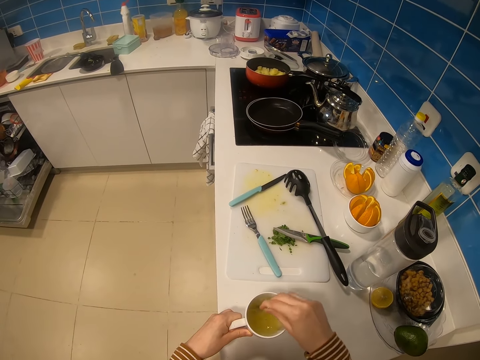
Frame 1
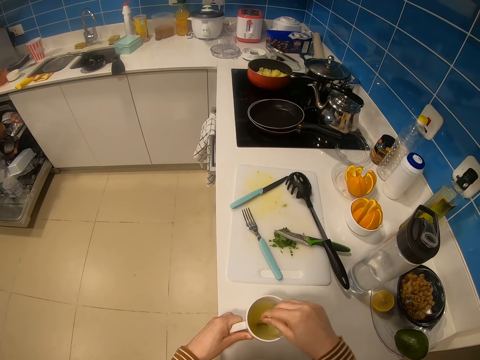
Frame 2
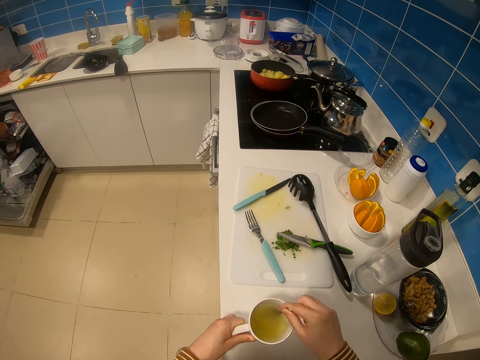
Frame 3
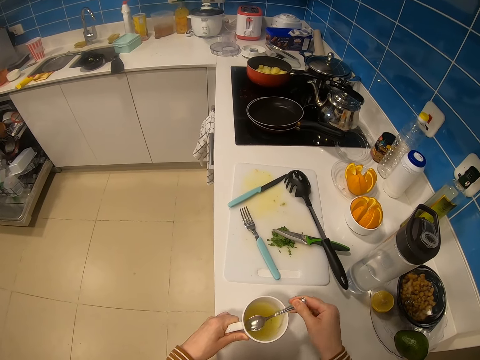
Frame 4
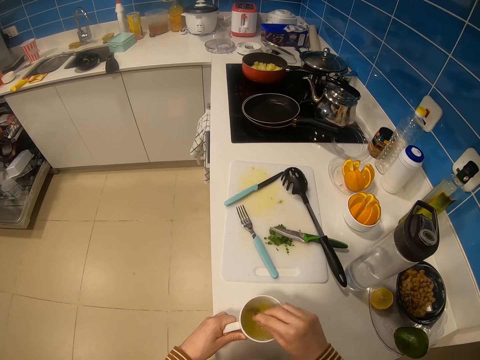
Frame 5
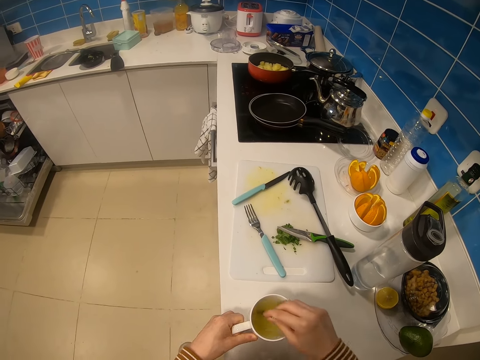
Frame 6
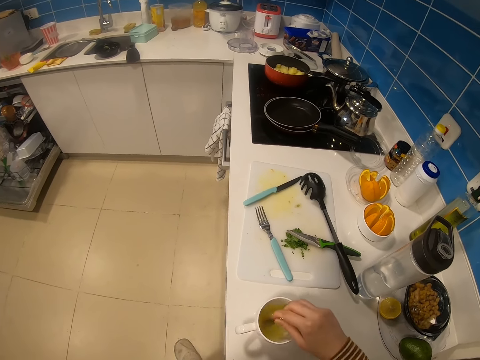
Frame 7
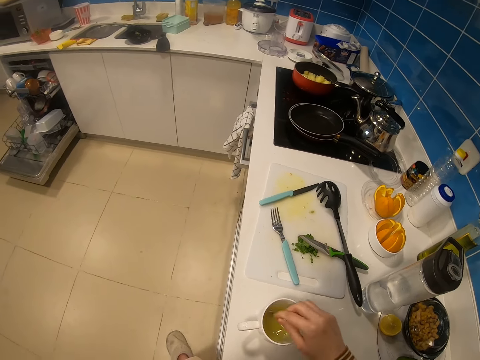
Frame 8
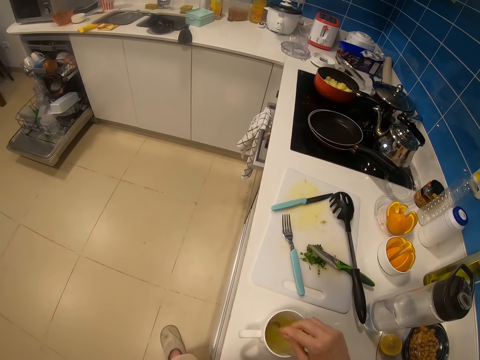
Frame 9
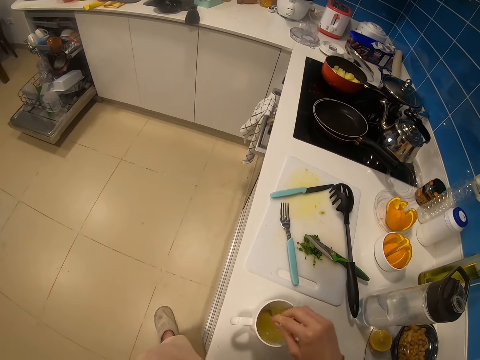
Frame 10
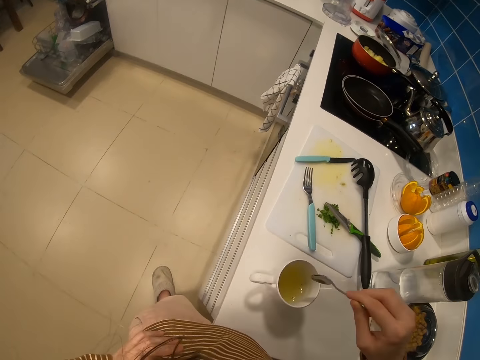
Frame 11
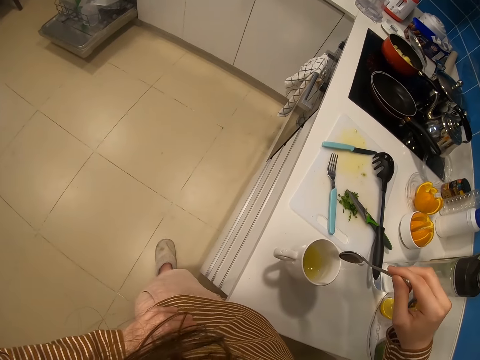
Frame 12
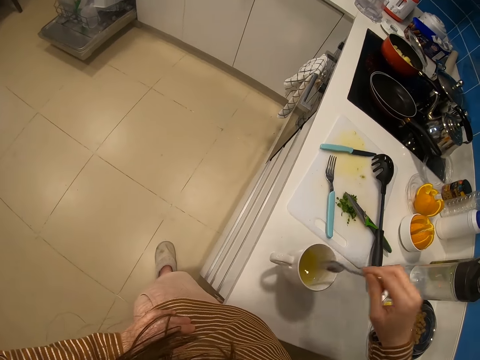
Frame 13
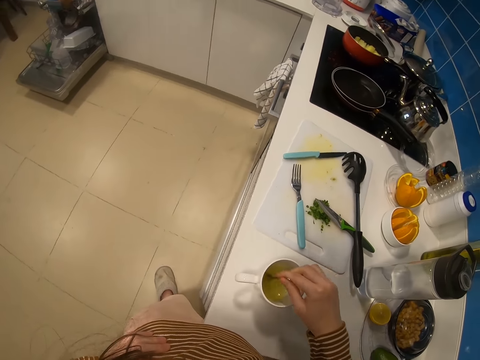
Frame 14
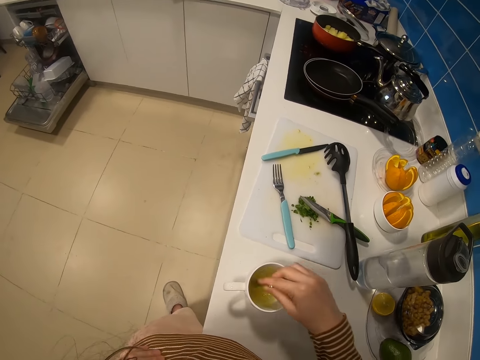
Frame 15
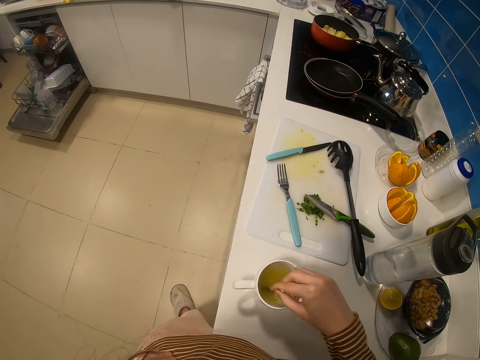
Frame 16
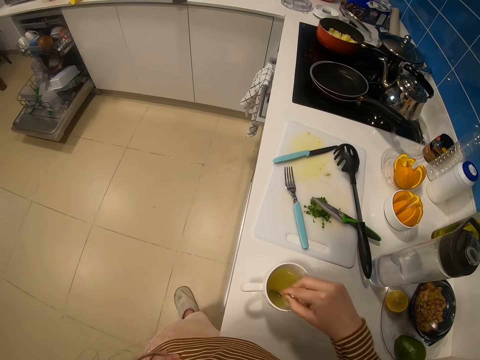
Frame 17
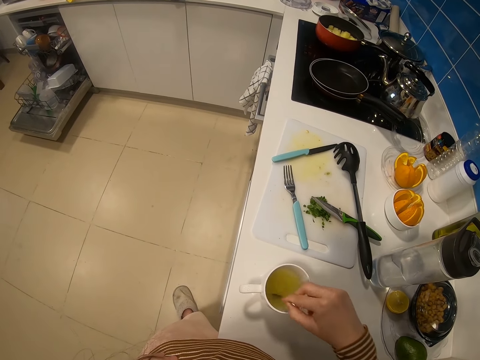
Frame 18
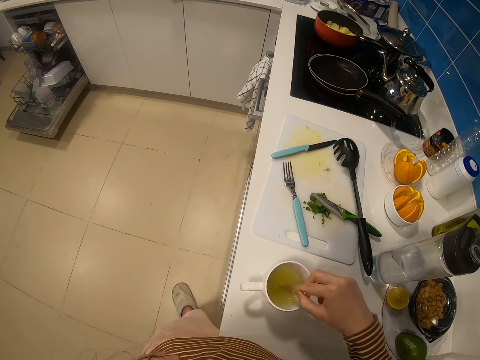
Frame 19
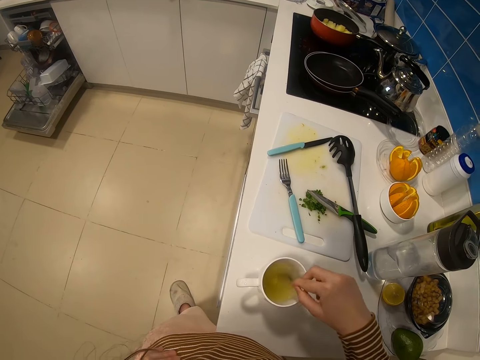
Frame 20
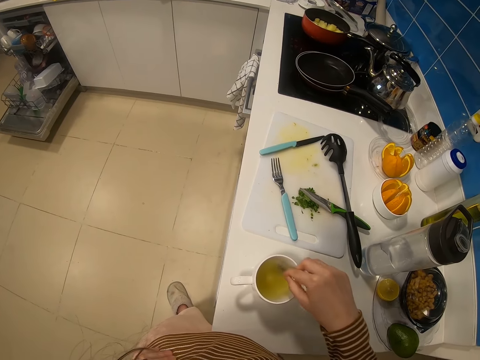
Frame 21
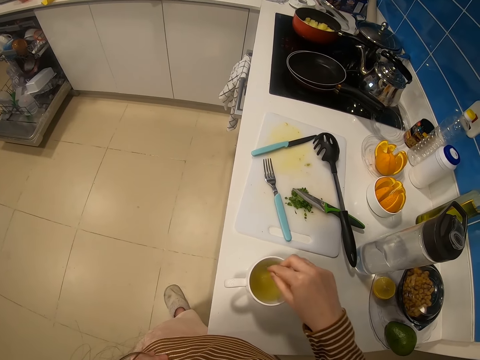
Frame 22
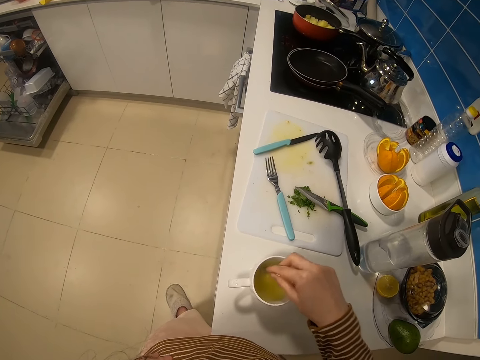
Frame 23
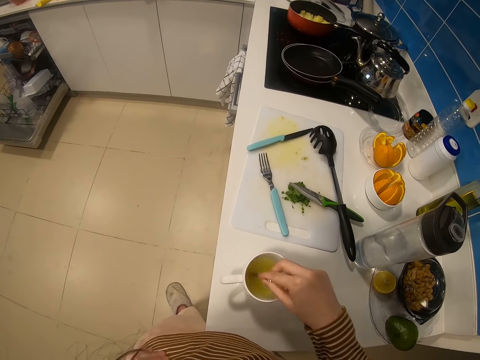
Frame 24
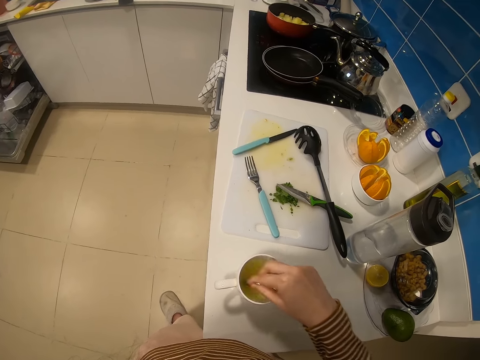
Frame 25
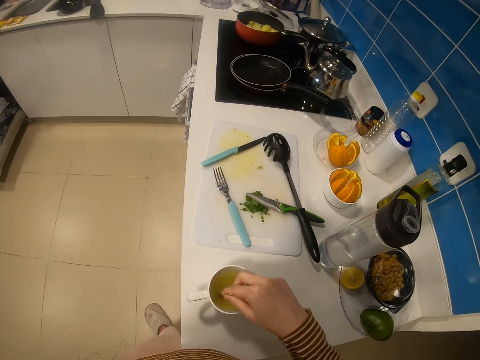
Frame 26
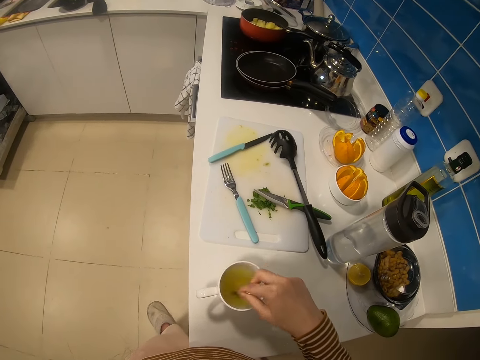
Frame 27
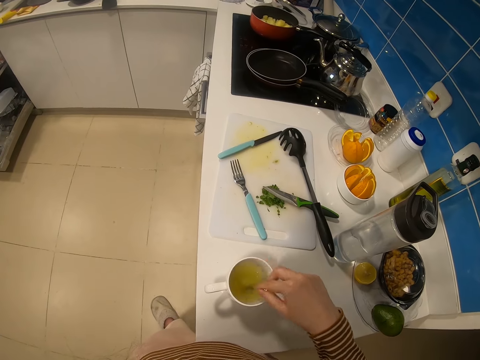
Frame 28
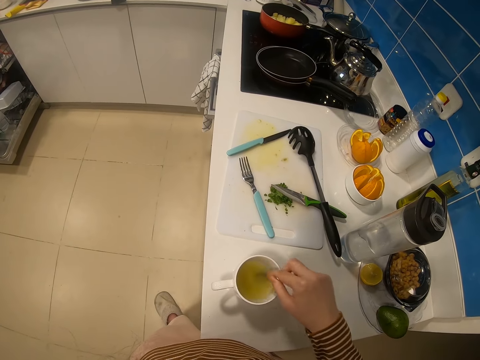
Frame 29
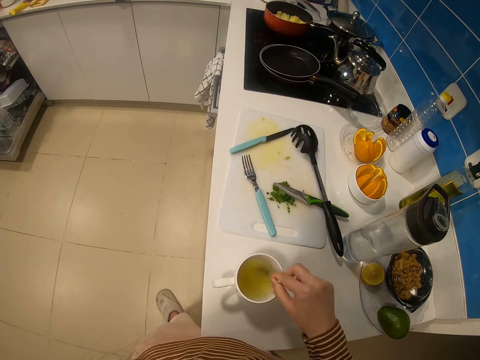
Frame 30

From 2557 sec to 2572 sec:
The camera wearer moves their hand up. They lift the spoon up. They stir the soup. They put the spoon in the cup.

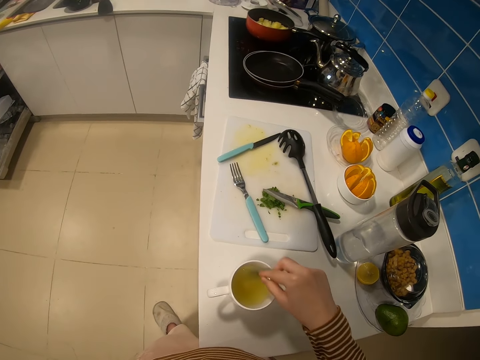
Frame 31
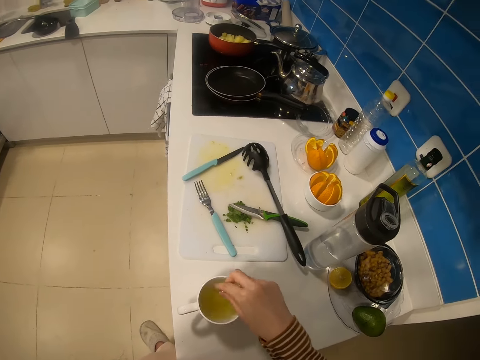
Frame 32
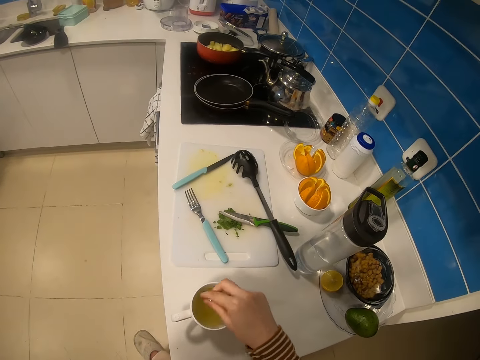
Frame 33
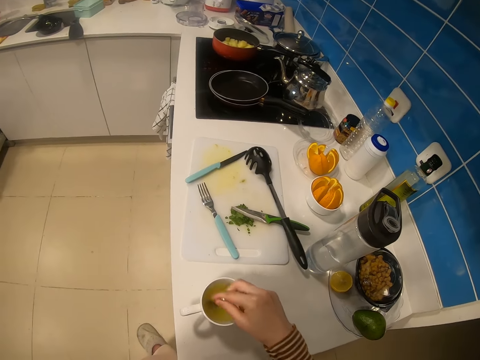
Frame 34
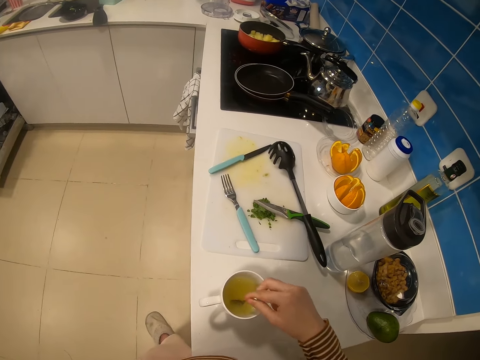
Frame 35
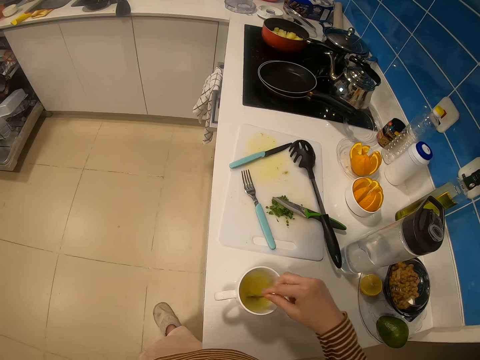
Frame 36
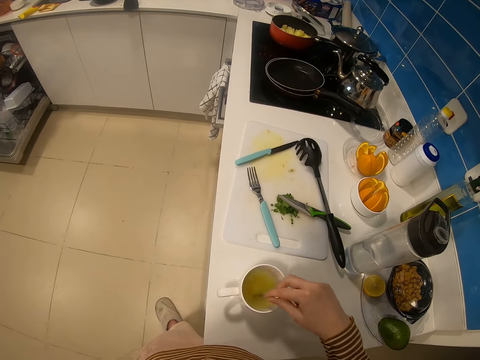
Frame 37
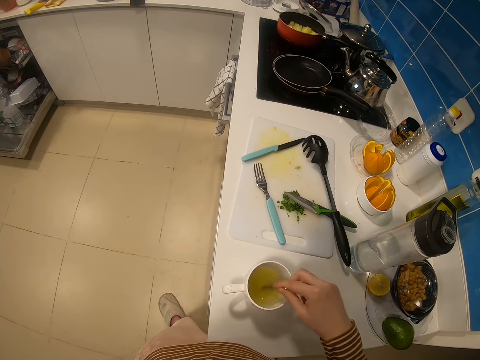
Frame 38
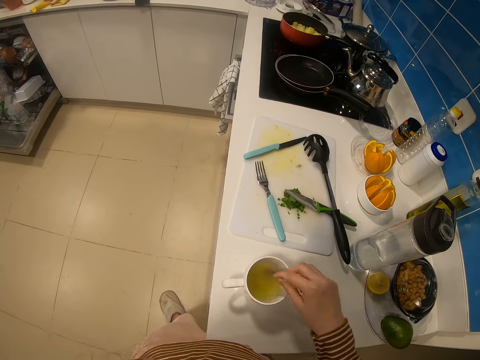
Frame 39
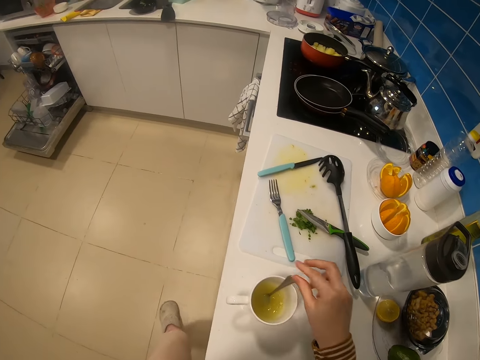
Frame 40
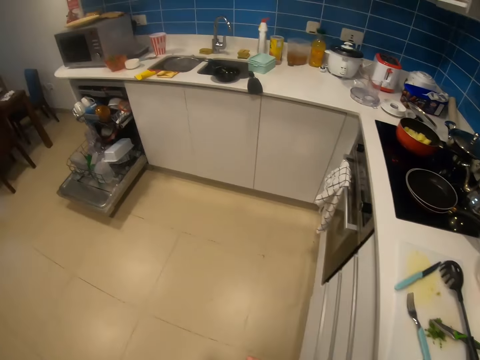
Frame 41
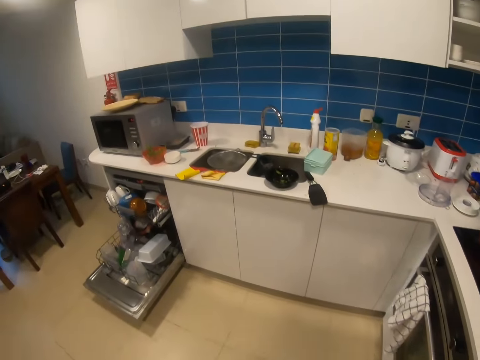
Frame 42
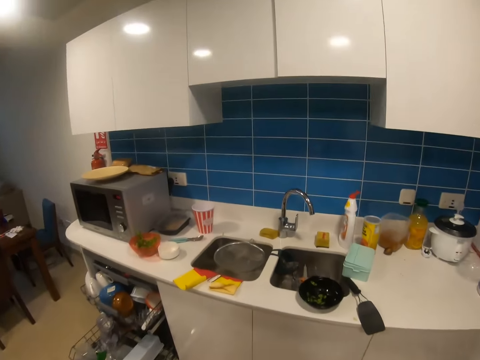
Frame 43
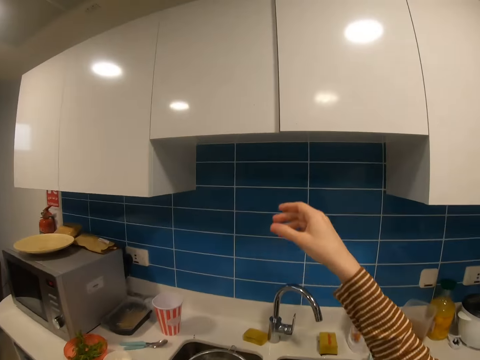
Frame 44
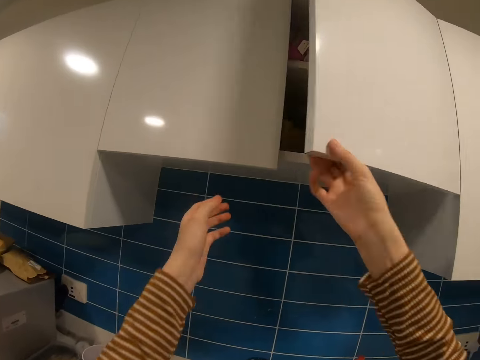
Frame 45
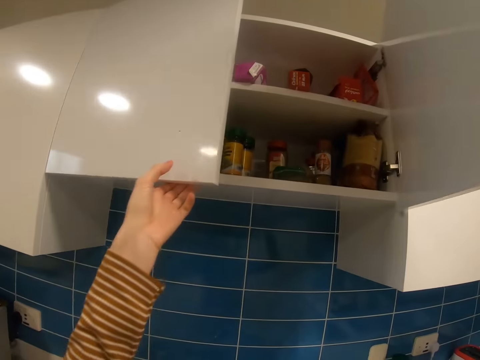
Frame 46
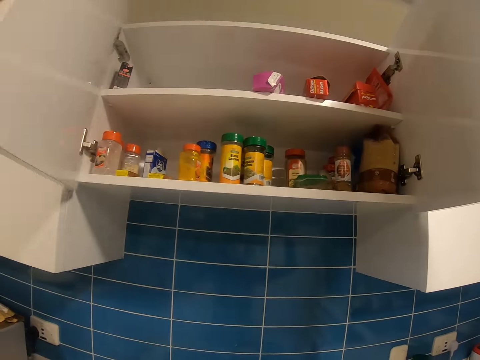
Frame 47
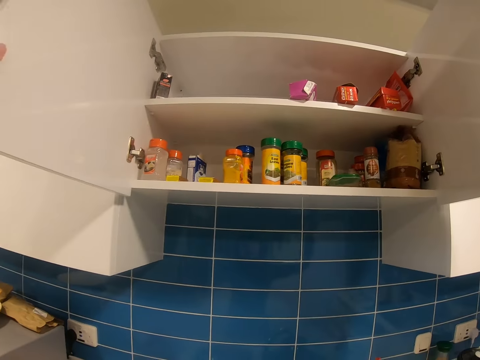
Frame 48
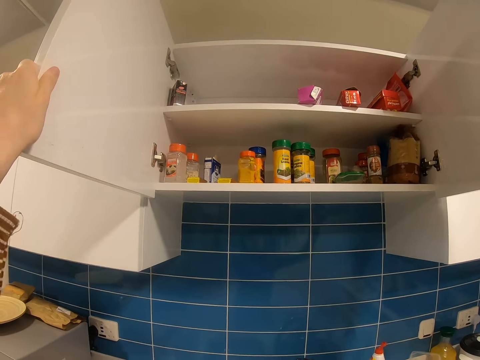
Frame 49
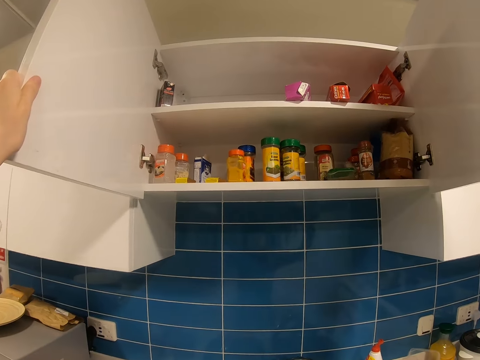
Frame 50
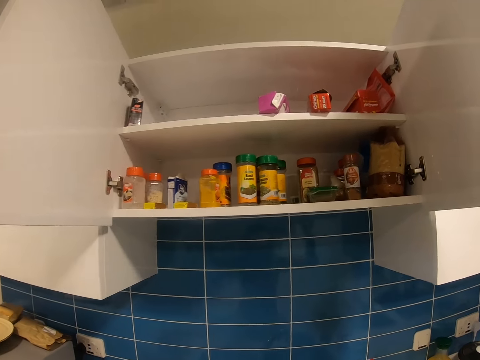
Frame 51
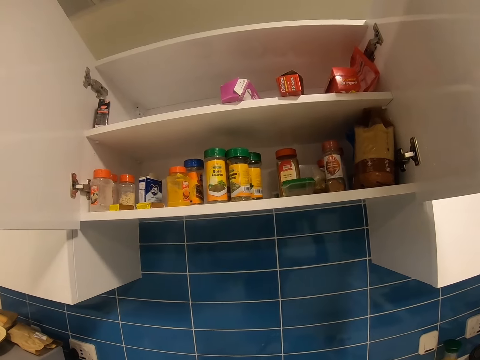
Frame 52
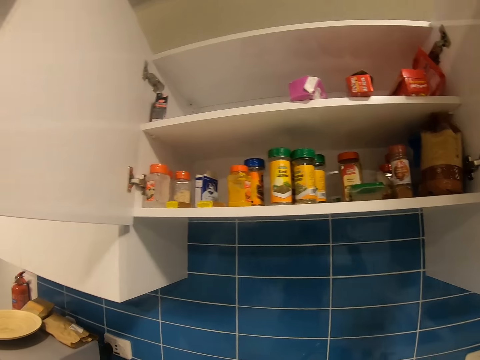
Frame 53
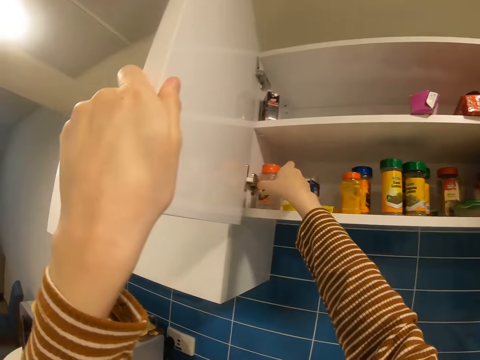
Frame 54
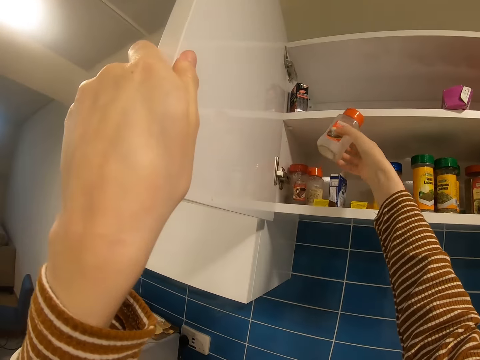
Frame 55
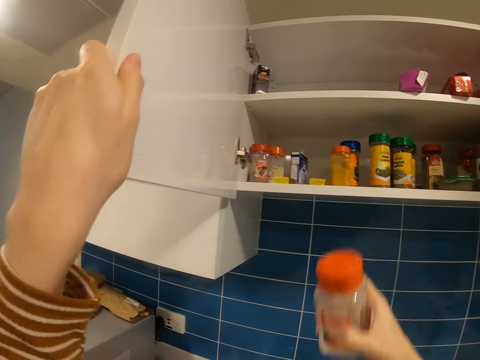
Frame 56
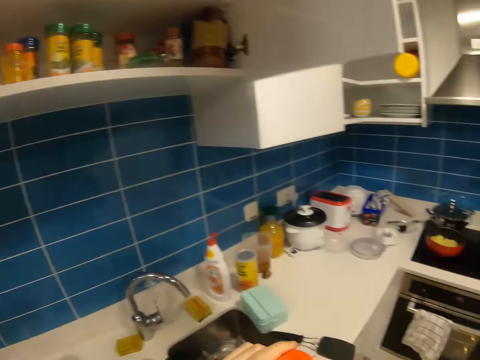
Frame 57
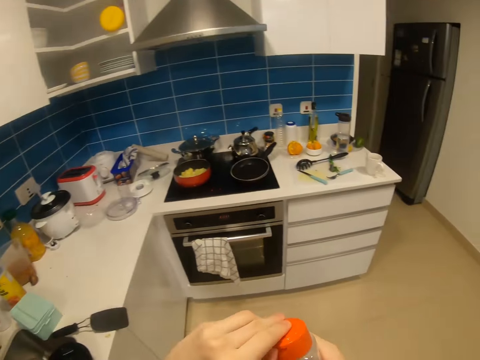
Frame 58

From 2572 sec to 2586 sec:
The camera wearer lifts their hand up. They put the spoon on the cup. They walk around the room. They lift their hand up. They hold the door. They open the cabinet doors. They hold the door. They open the door. They hold the door. They look in the shelf. They move their hand in the shelf. They pick up a salt shaker or container from the cabinet. They look at the container. They move their hands down. They hold the container. They turn around the kitchen.
